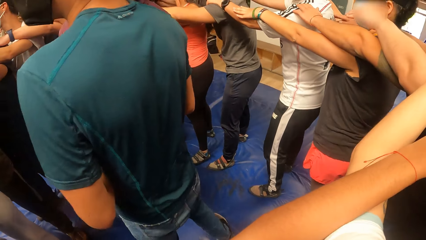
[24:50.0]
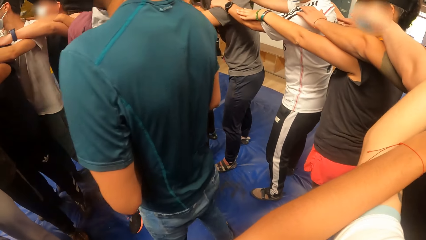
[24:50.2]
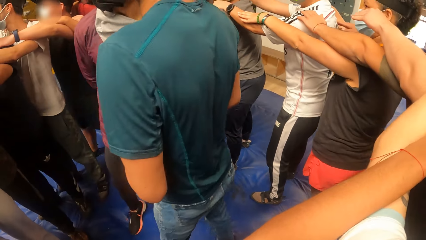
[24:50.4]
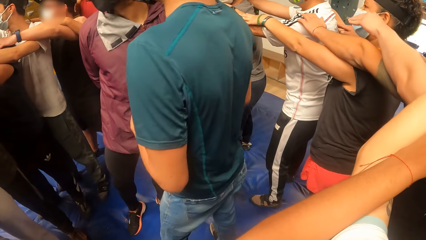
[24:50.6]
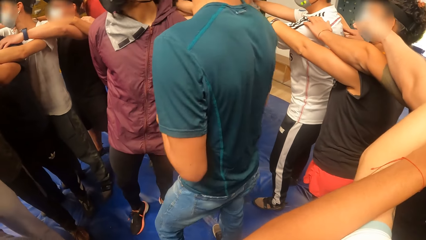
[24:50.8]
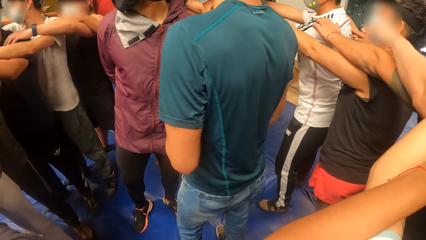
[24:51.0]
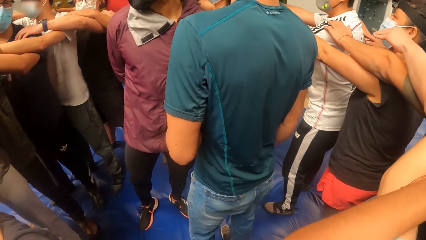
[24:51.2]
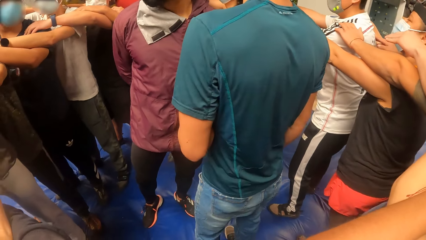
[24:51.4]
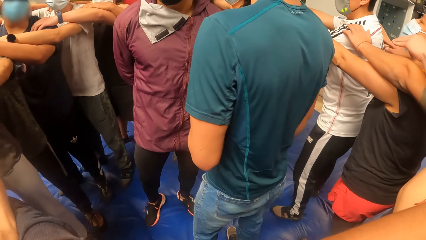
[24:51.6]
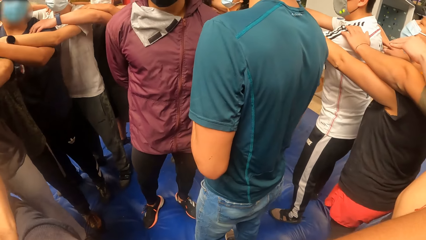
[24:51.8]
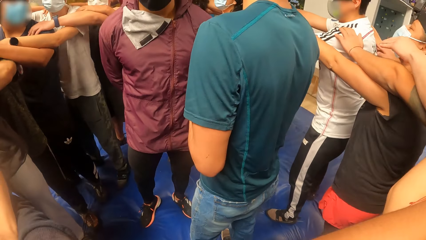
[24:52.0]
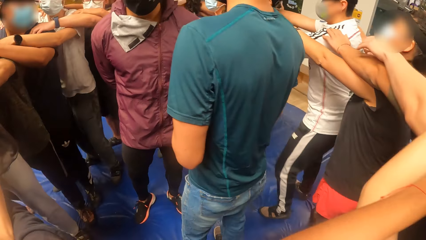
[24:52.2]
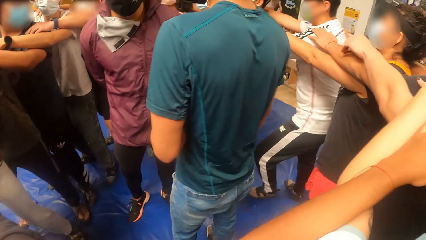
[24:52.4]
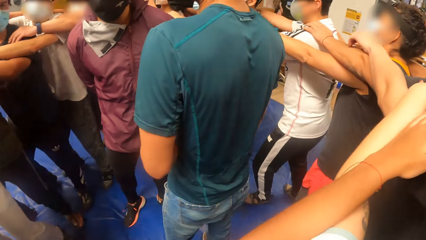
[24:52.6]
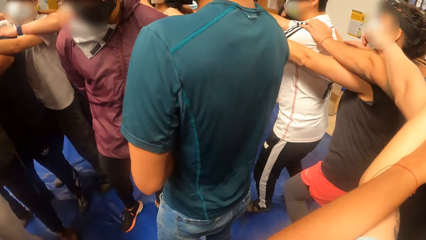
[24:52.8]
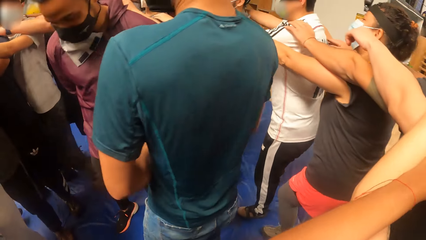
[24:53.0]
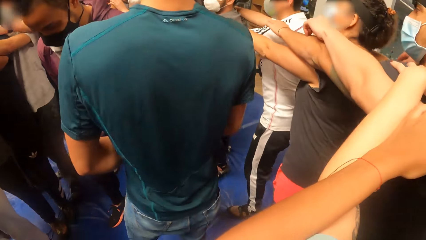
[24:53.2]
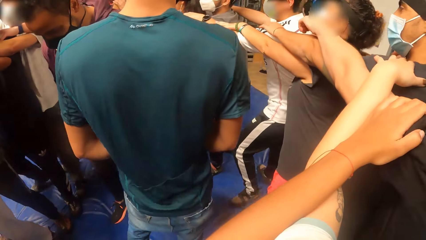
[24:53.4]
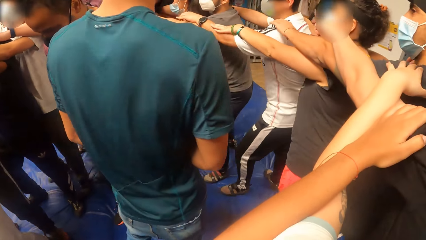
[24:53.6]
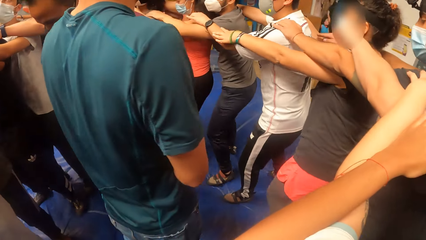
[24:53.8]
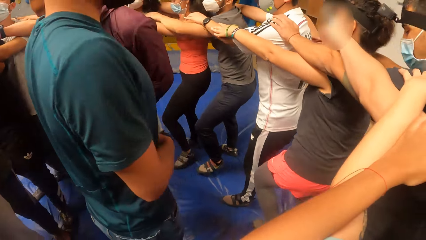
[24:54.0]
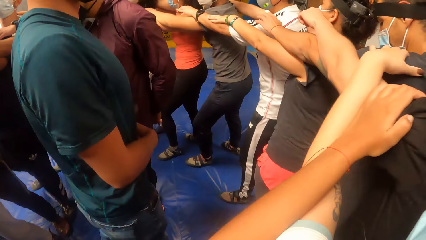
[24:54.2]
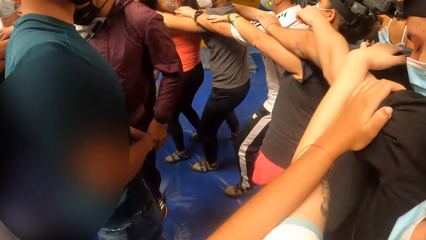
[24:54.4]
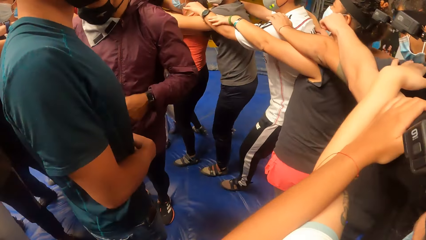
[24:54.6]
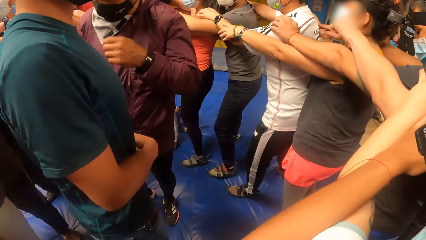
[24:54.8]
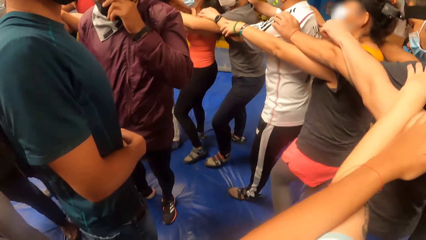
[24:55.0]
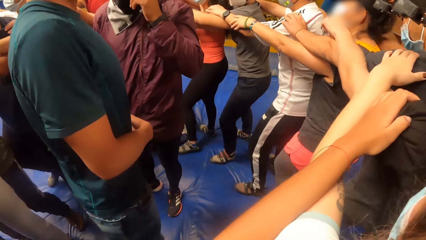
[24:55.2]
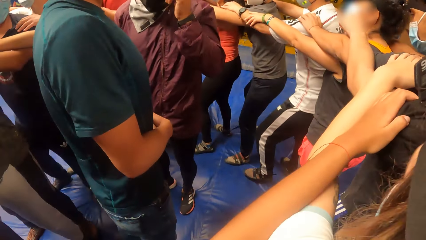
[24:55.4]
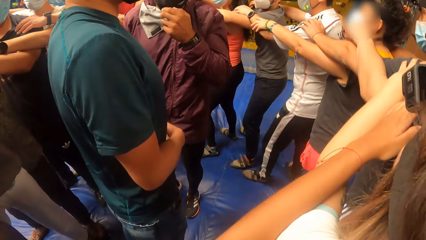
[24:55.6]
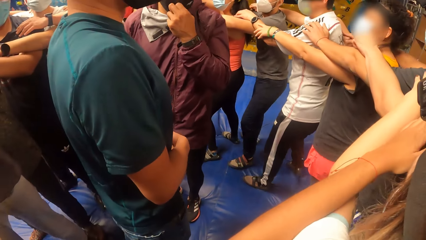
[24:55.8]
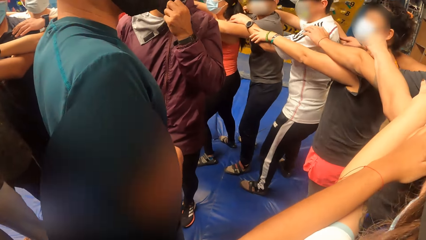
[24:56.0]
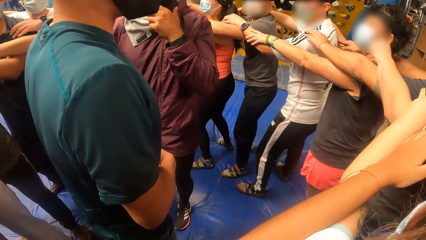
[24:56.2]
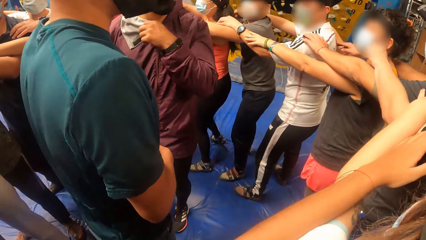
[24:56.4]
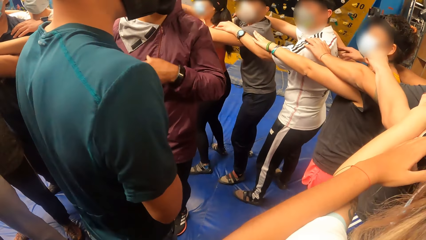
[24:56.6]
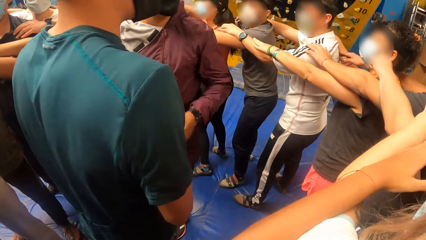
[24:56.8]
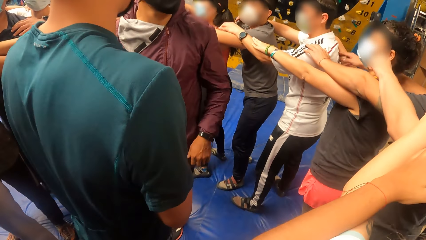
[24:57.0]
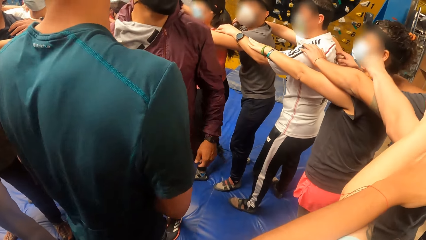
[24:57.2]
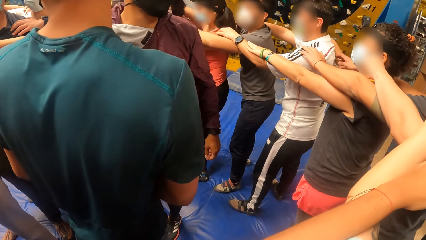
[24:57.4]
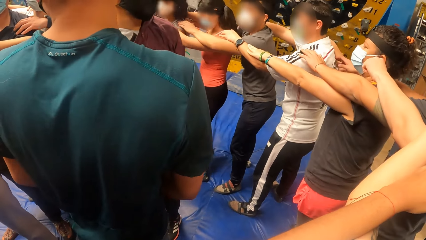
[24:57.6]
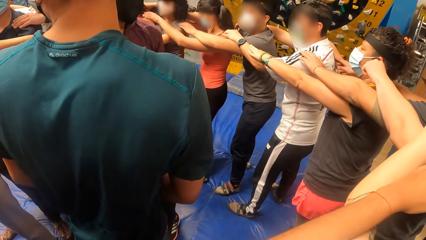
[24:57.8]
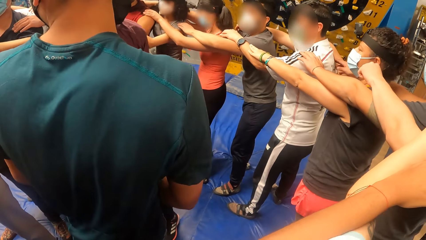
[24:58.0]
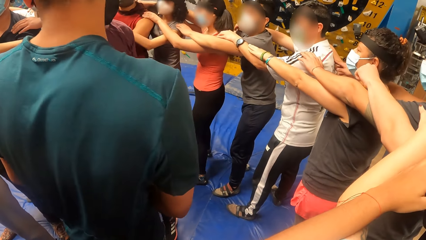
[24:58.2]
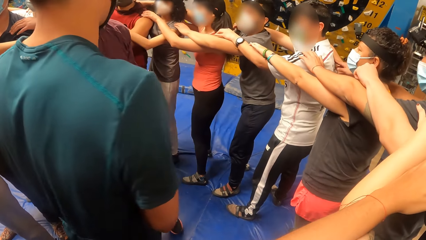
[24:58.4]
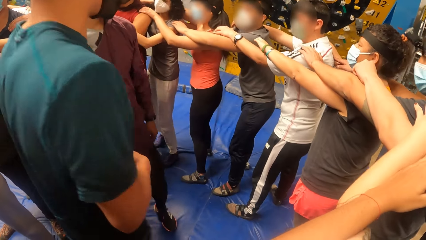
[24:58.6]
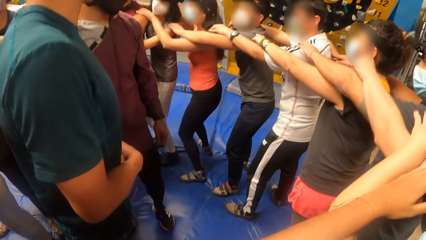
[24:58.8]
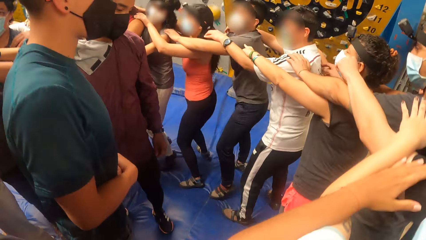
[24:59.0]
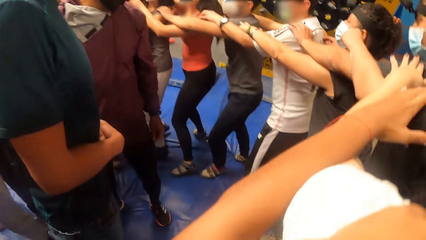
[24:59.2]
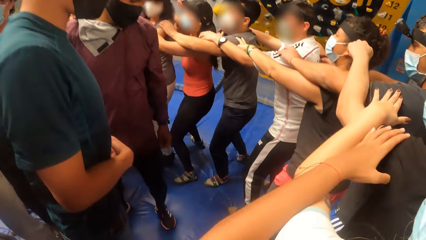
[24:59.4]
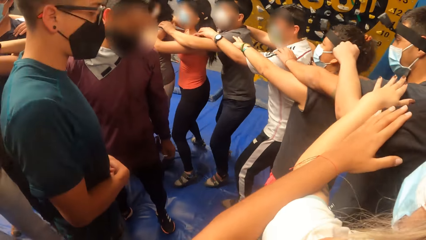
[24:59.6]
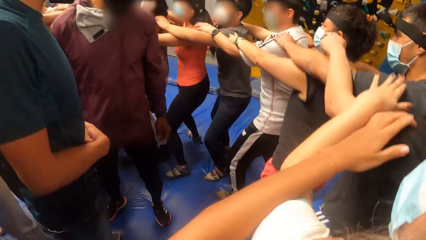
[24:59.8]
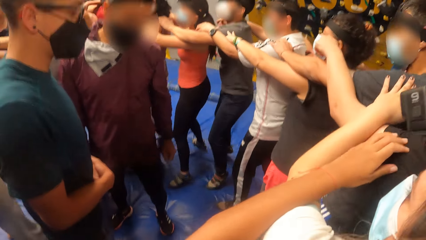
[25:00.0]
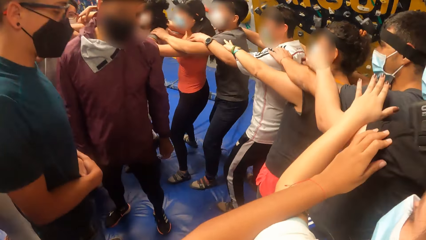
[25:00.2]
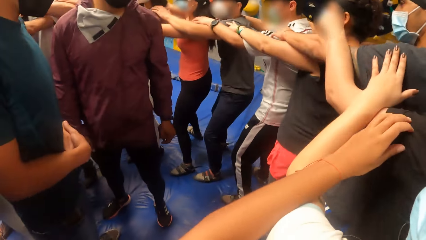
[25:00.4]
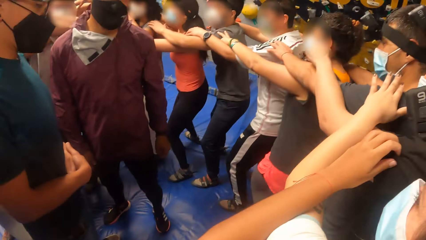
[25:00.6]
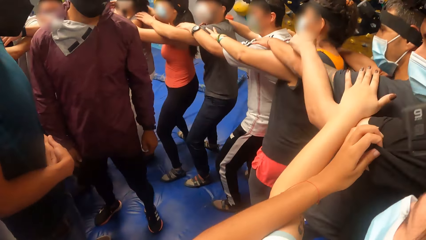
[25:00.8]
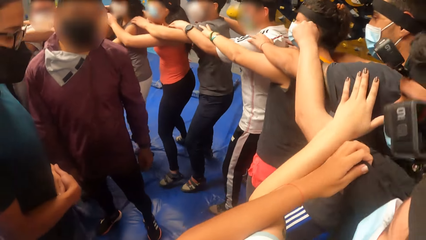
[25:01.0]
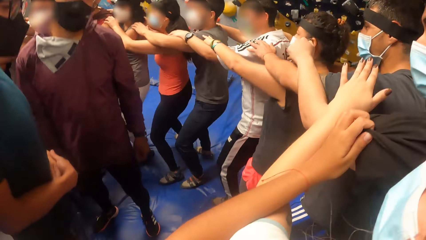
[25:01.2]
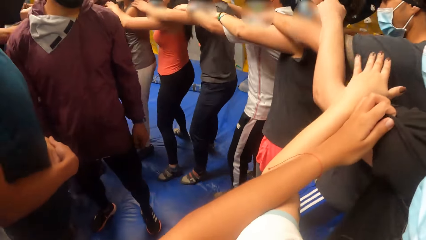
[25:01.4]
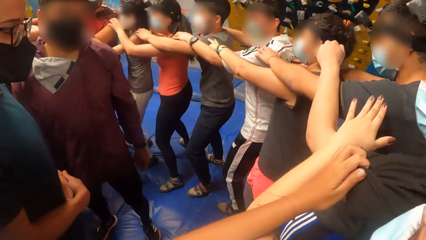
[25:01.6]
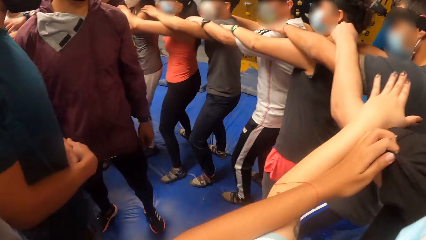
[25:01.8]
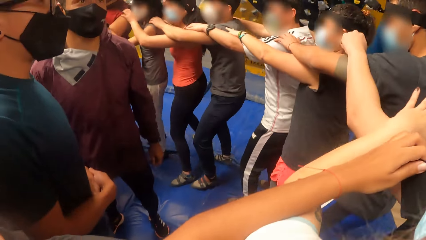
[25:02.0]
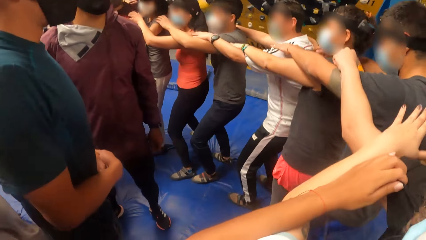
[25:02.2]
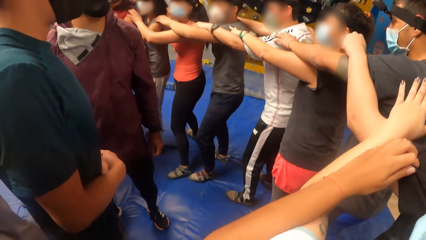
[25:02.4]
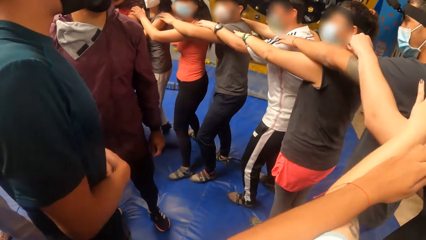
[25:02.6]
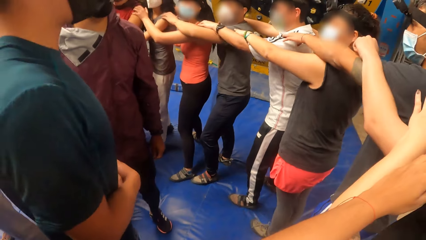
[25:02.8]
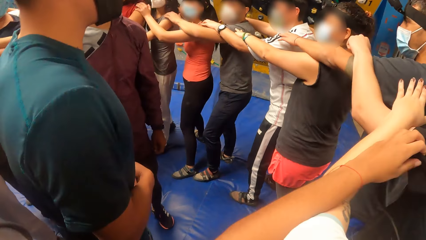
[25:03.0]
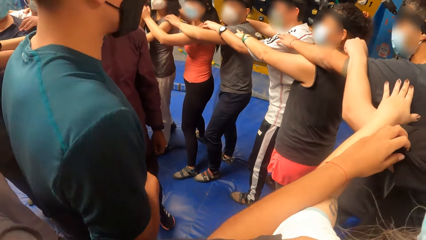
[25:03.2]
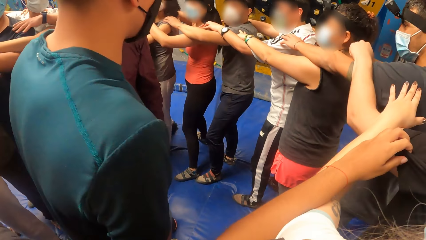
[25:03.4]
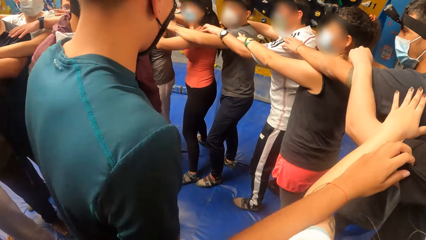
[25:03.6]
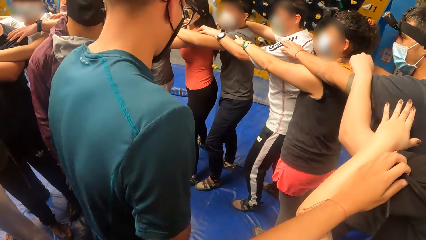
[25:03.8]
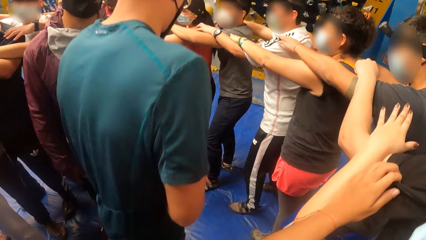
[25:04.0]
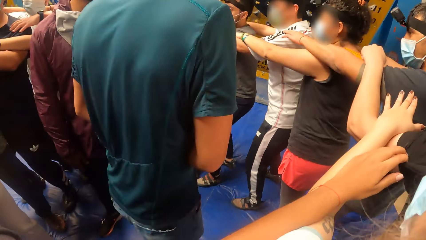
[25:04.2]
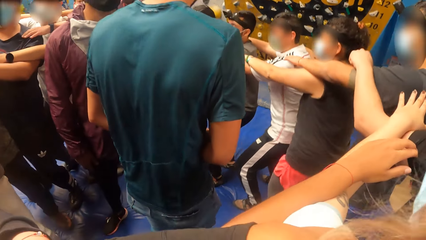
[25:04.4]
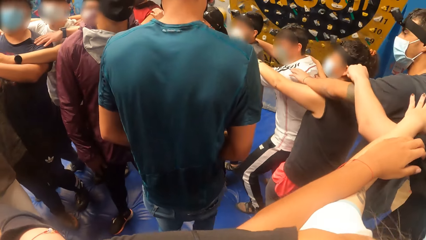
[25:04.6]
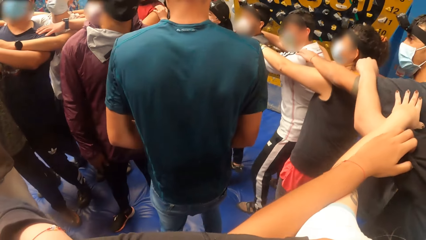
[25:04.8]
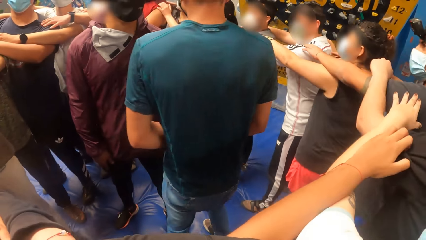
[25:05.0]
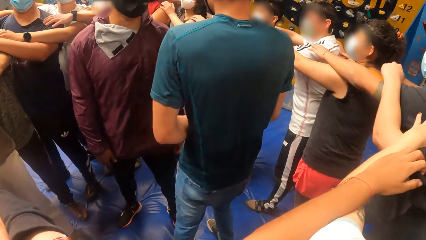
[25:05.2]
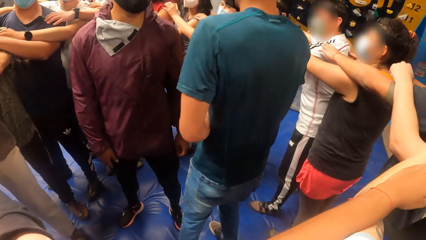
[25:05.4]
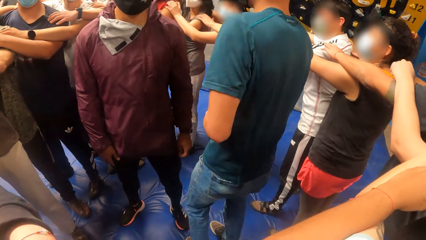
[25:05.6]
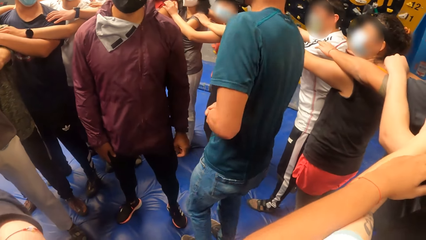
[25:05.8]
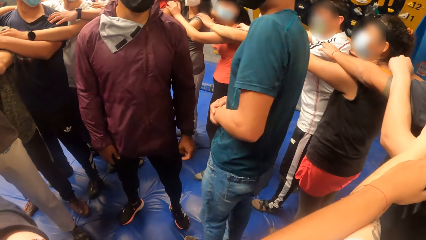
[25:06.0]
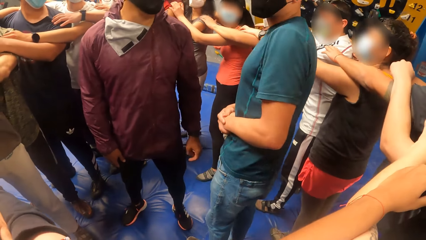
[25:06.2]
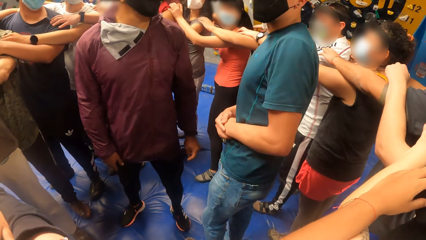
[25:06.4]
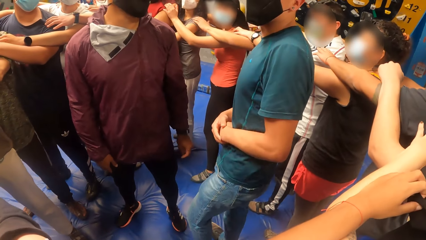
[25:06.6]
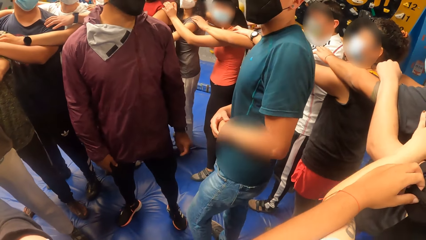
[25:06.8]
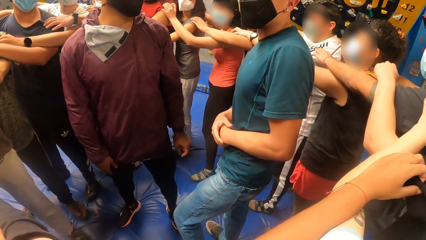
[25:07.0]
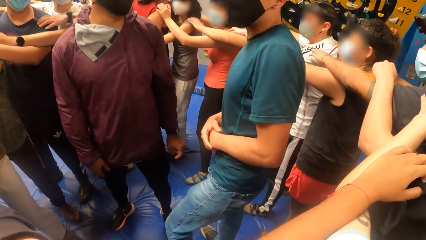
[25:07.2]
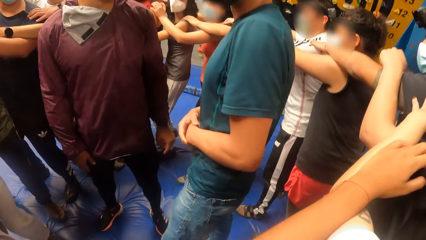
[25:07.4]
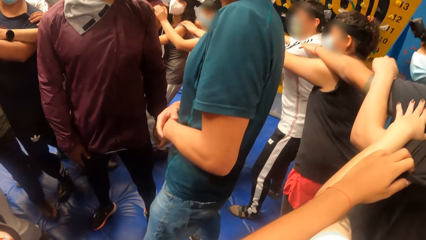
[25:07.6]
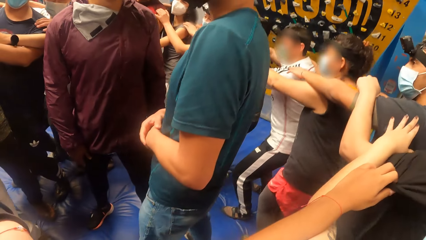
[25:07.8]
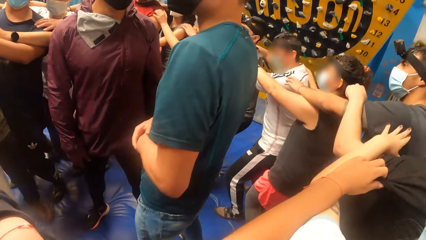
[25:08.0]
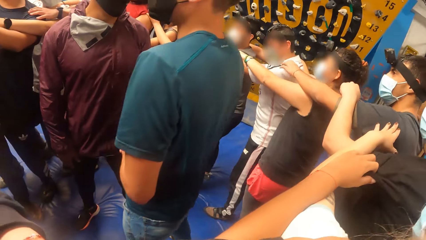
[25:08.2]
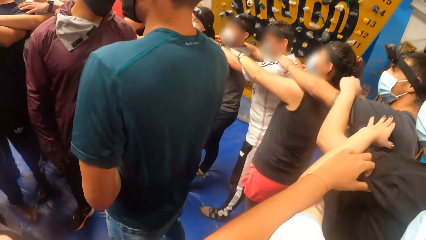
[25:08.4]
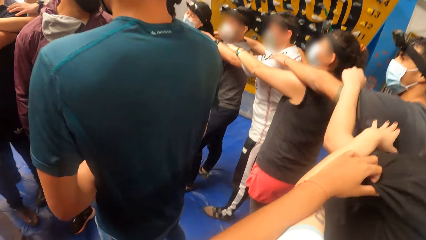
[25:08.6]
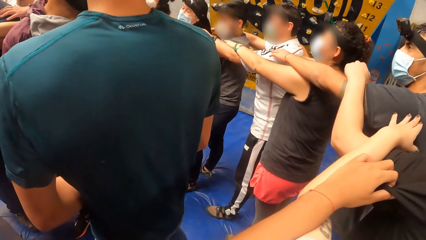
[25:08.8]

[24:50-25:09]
A man adjusts a nose mask on his face with his left hand. The camera wearer exercises with the group of people round another man and the first man. A person looks around. The person moves around.
